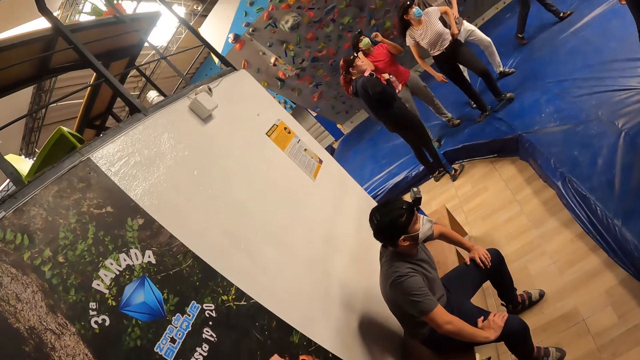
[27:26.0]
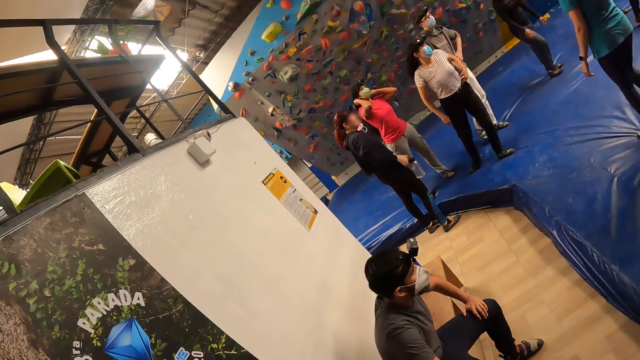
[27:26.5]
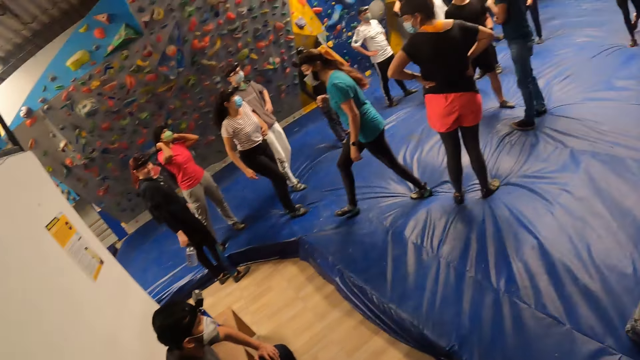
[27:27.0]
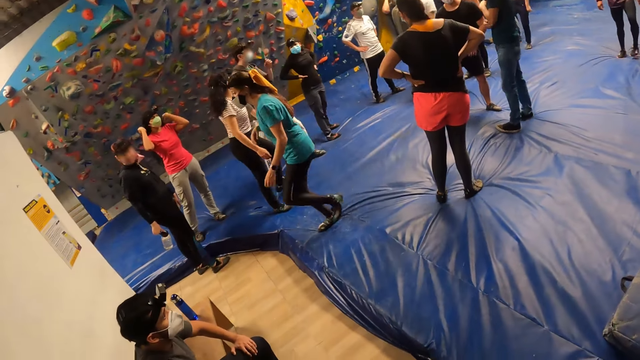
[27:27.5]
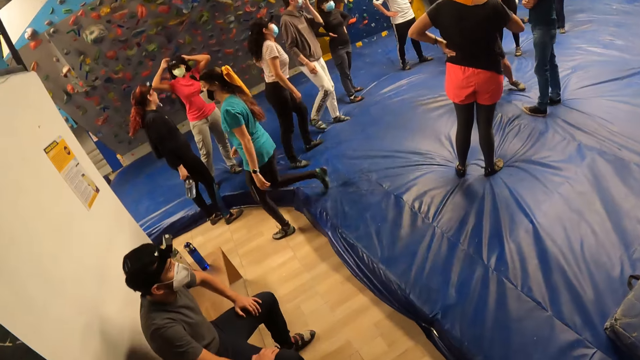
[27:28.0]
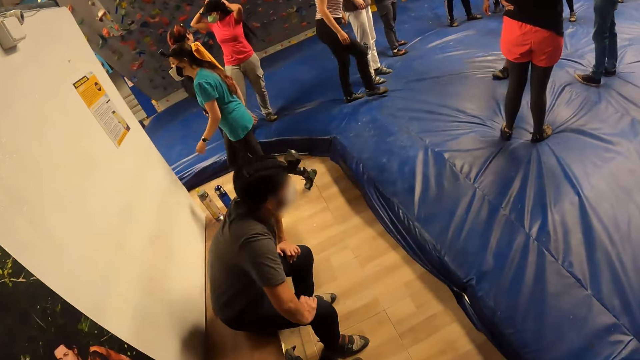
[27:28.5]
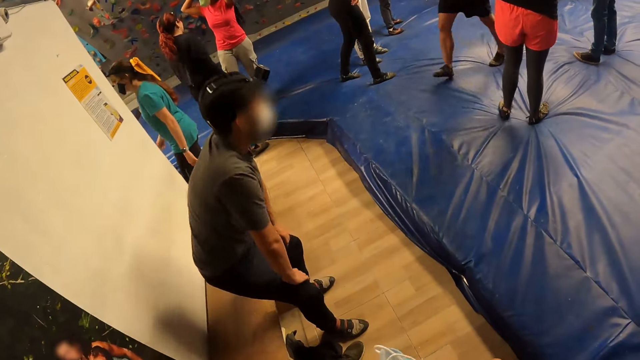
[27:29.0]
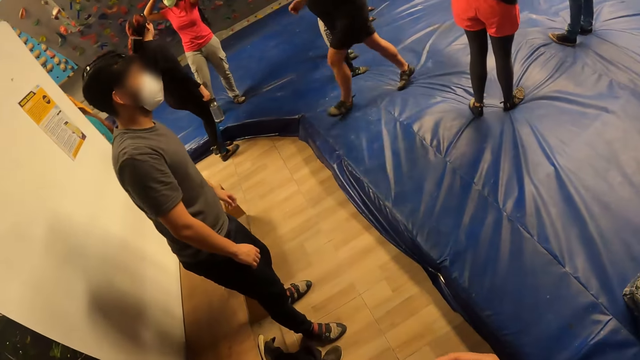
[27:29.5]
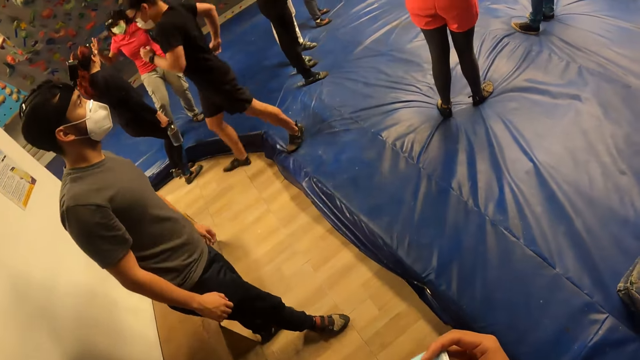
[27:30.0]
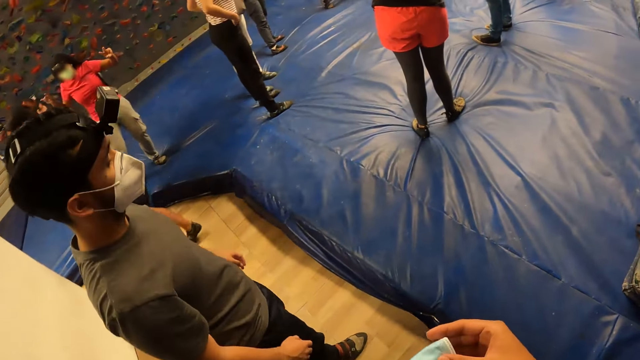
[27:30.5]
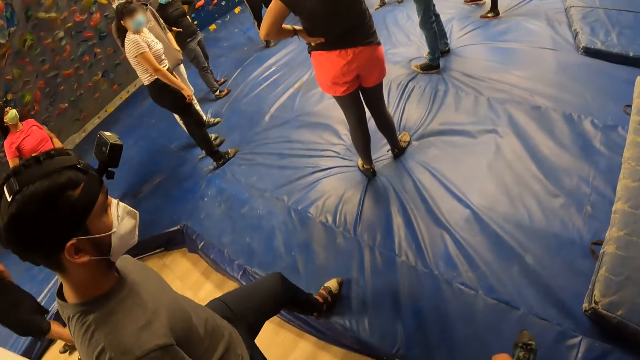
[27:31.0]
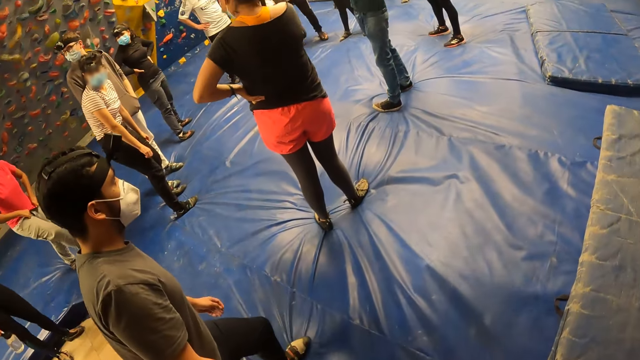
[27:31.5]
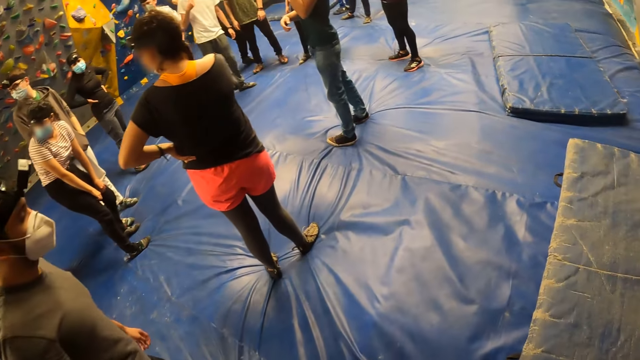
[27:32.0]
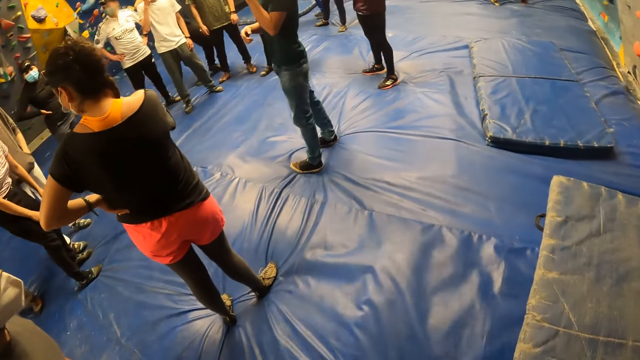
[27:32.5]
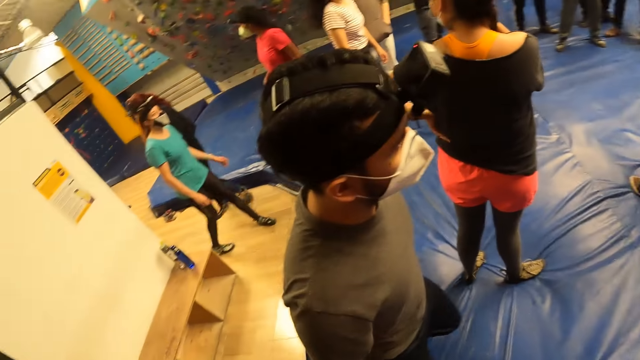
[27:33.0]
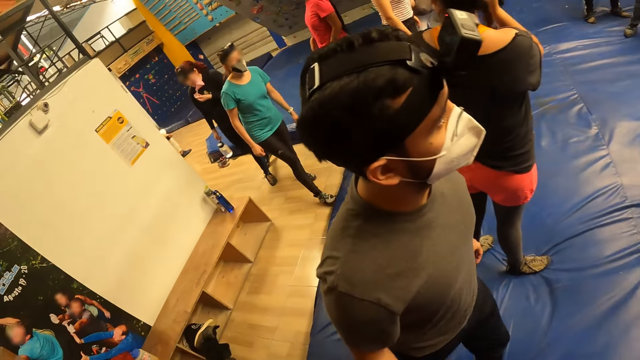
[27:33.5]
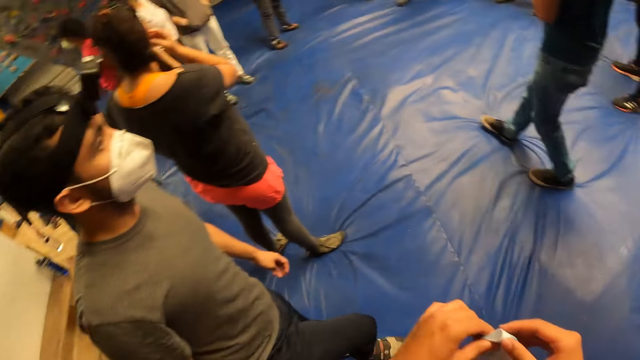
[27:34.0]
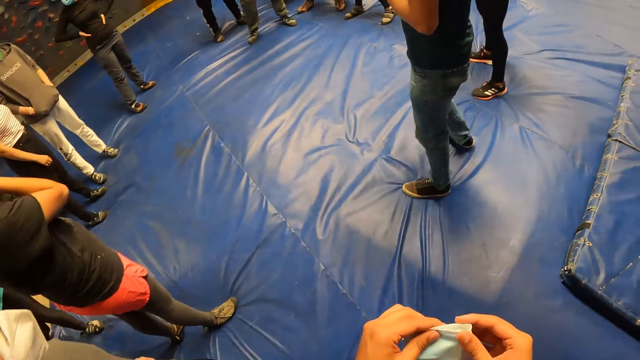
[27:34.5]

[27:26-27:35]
A man gets up from the bench. The camera wearer folds a nose mask with both hands. They move around.

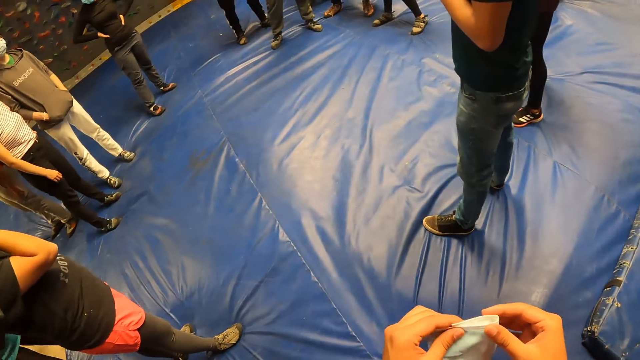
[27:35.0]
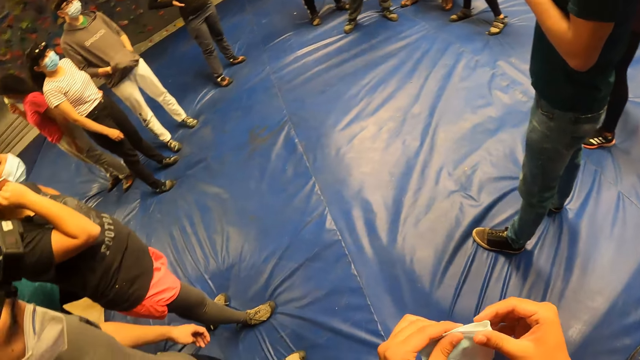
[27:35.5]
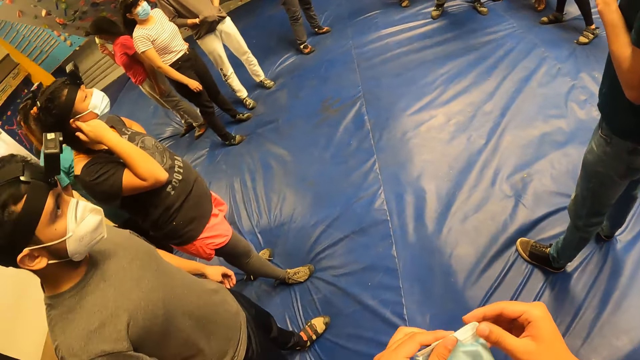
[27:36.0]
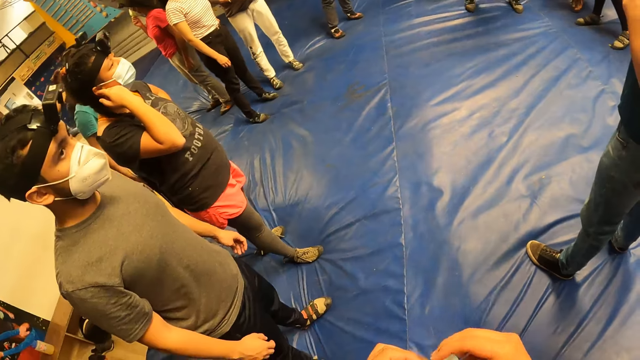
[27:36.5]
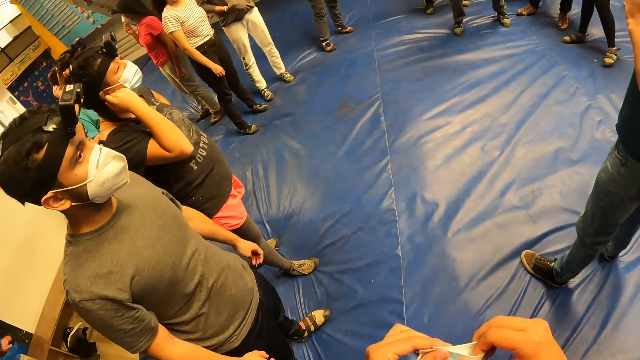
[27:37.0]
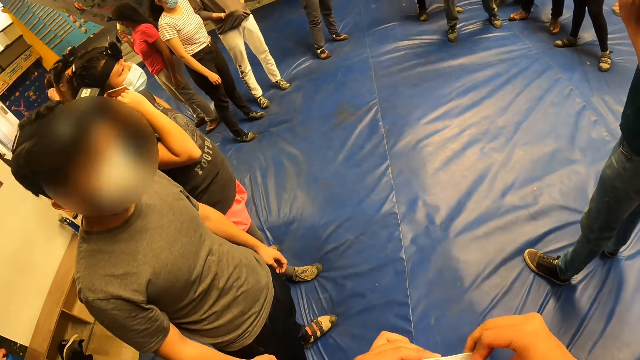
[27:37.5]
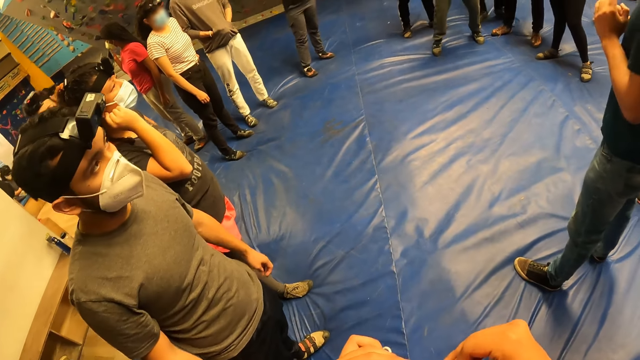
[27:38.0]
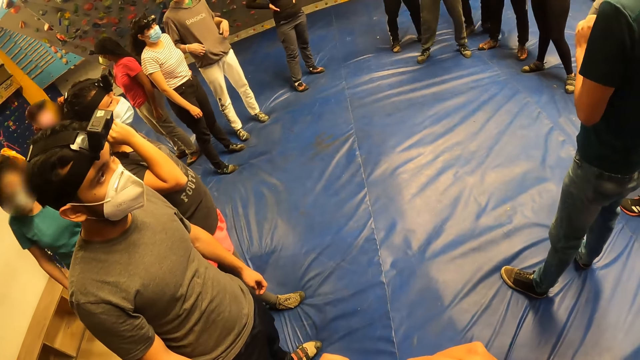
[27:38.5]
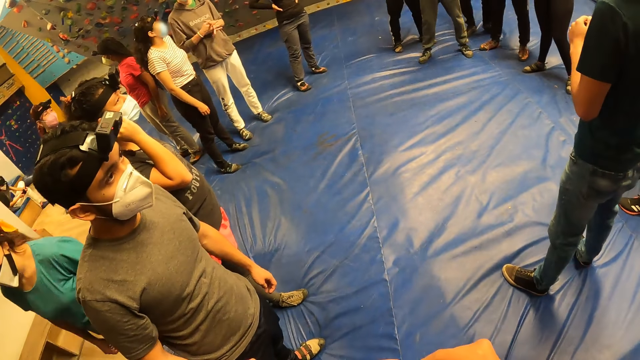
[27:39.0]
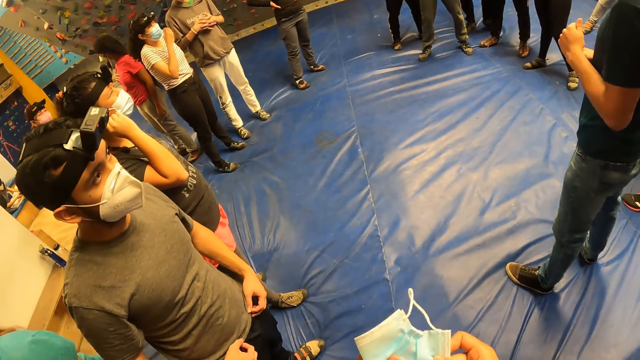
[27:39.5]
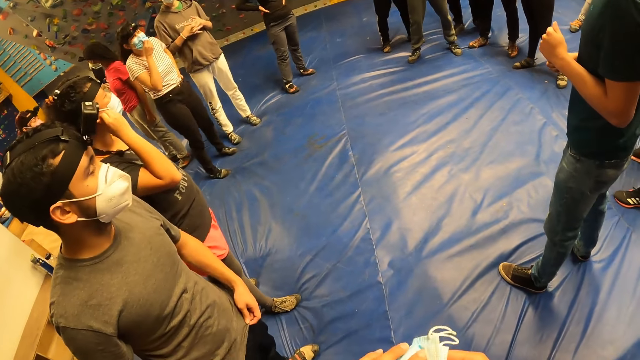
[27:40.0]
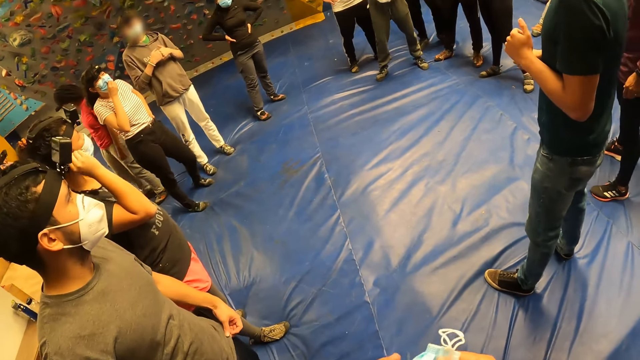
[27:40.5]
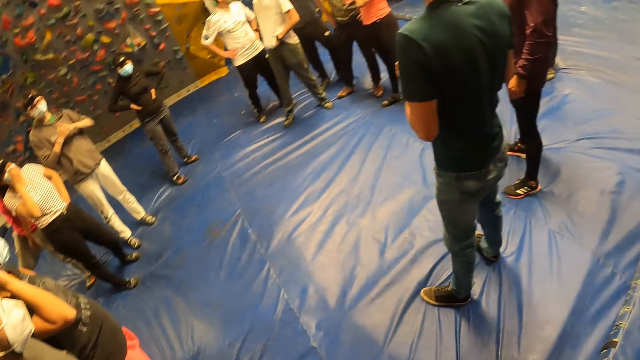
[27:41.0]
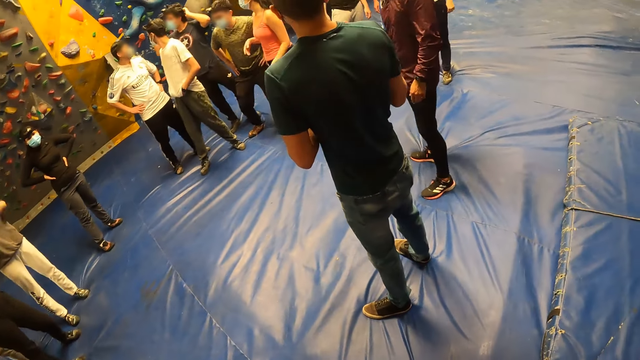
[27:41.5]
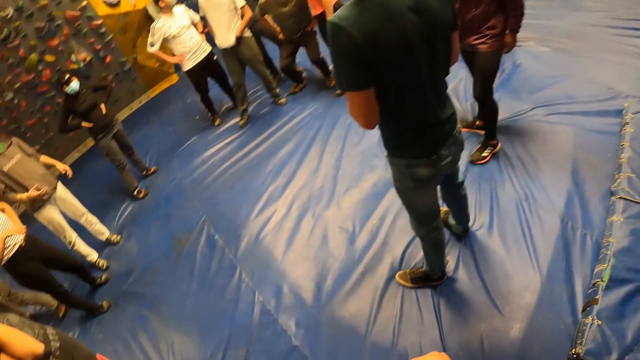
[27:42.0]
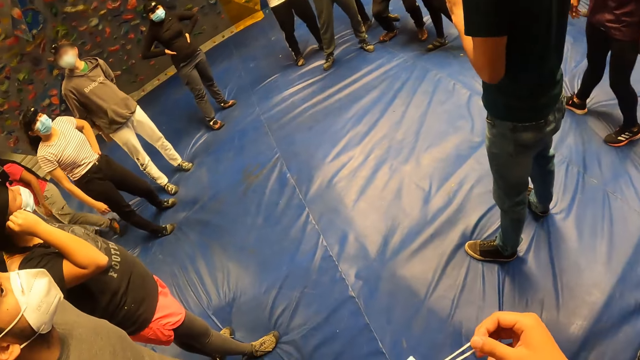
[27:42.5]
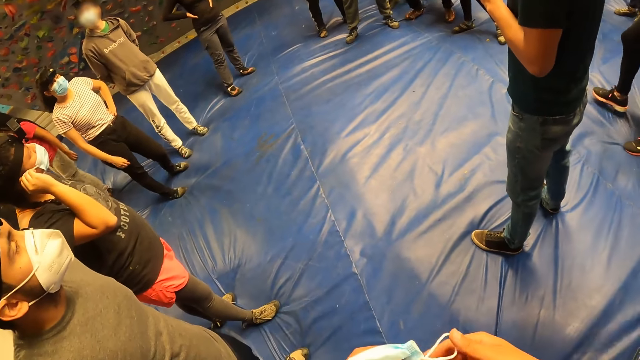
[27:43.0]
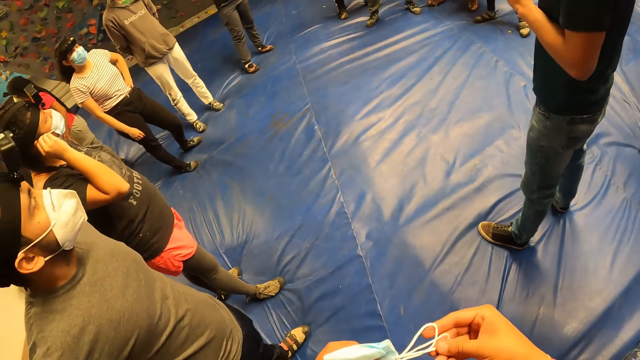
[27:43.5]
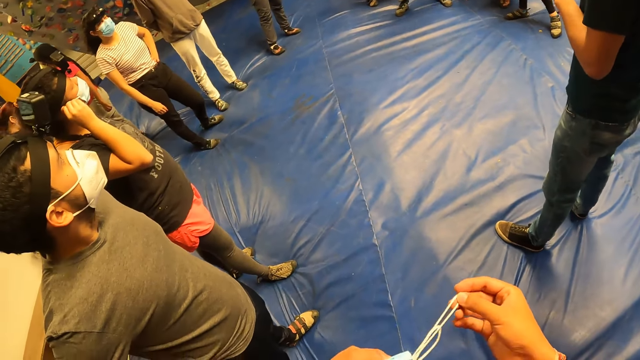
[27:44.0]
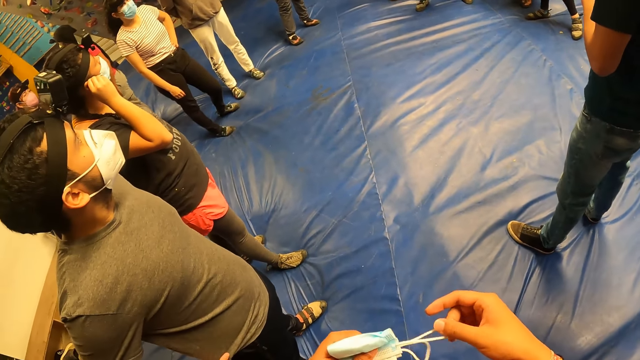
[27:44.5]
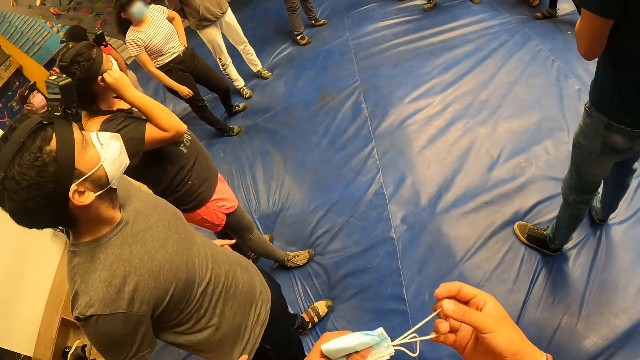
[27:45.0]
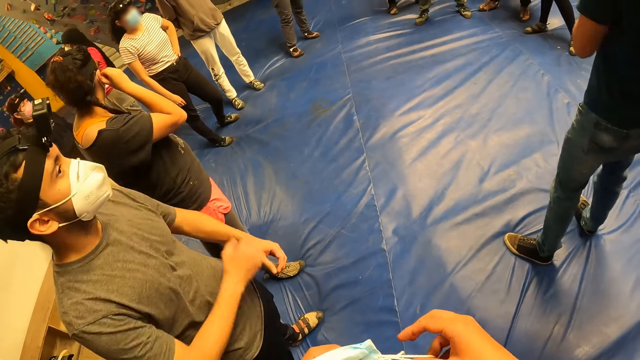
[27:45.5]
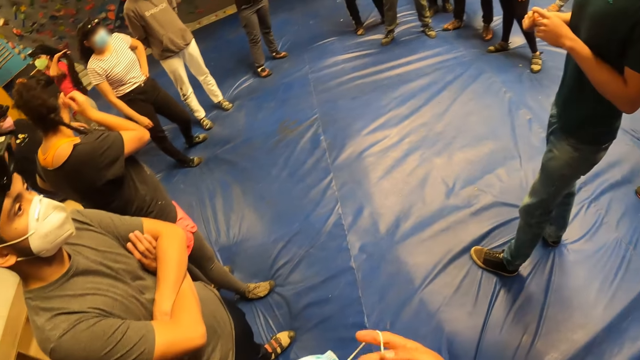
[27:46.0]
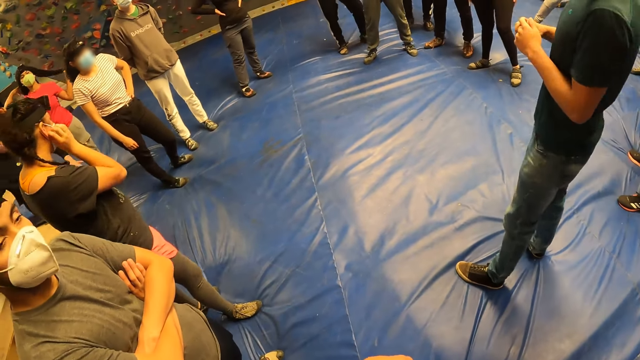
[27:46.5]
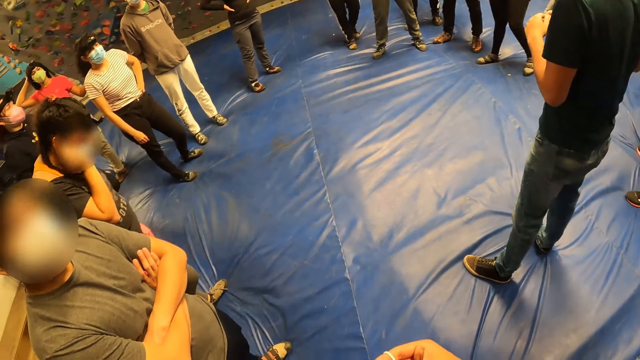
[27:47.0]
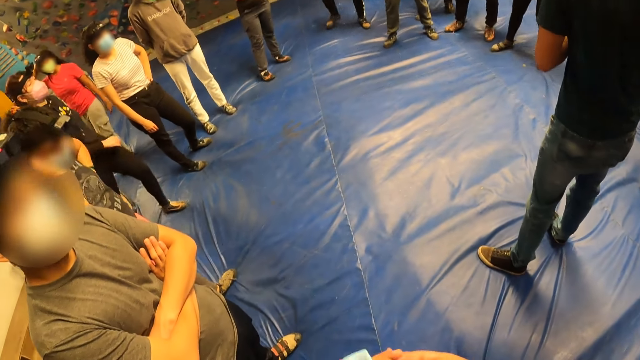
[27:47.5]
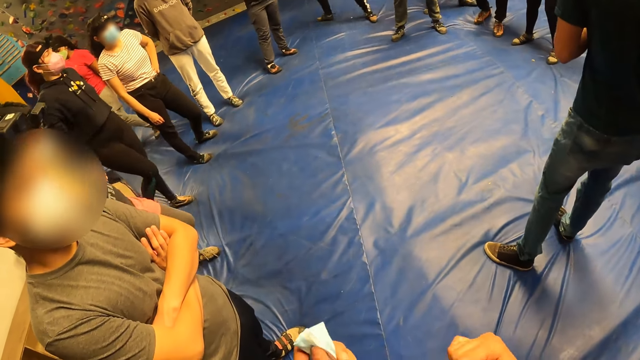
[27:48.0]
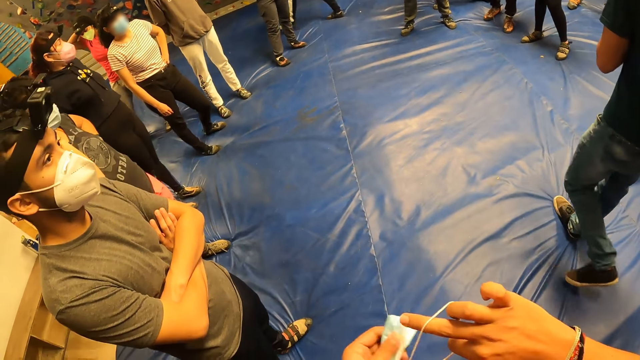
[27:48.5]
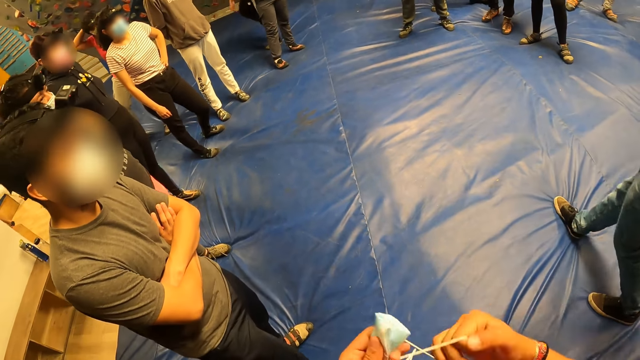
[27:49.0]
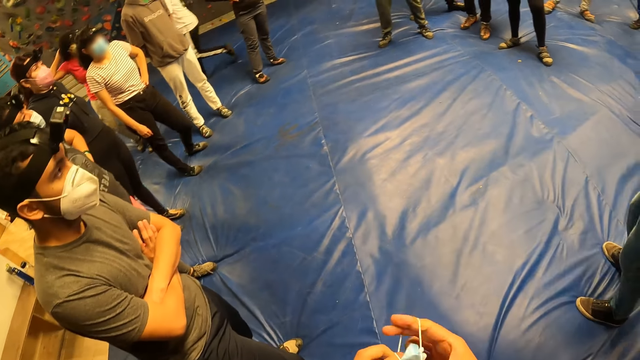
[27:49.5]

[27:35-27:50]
The camera wearer holds a mask. They look around. They tie the mask.
